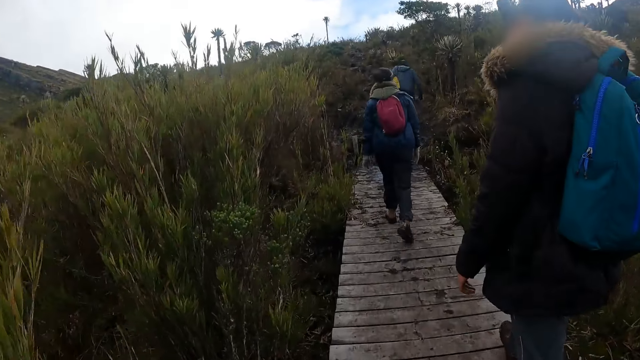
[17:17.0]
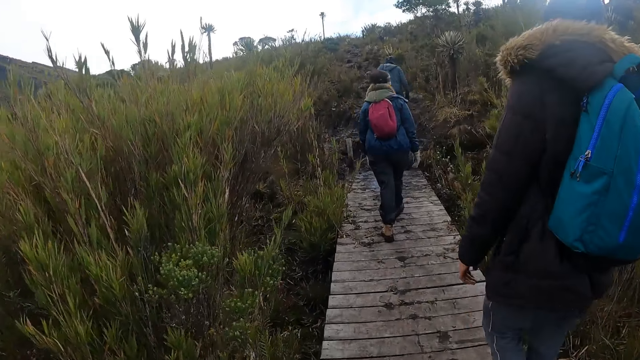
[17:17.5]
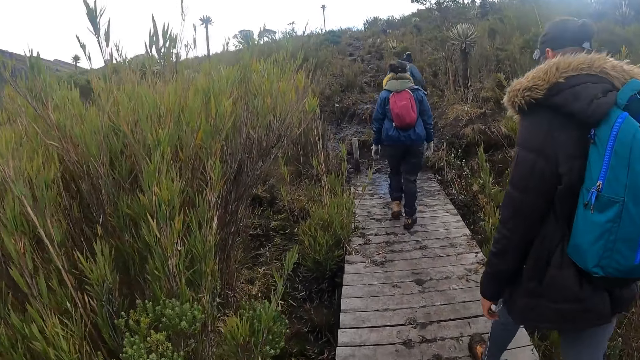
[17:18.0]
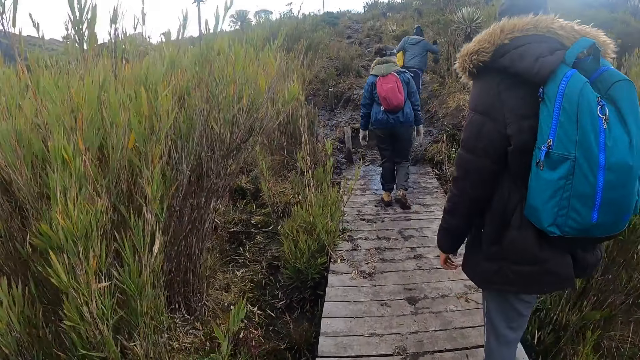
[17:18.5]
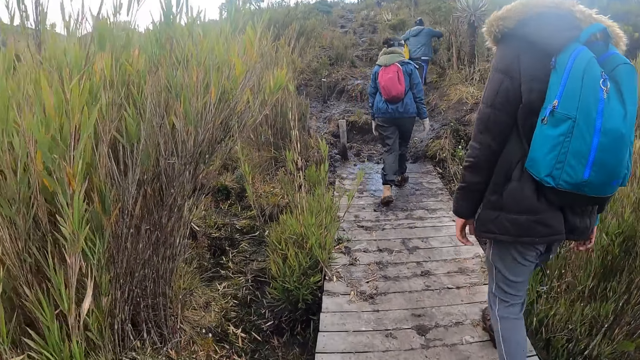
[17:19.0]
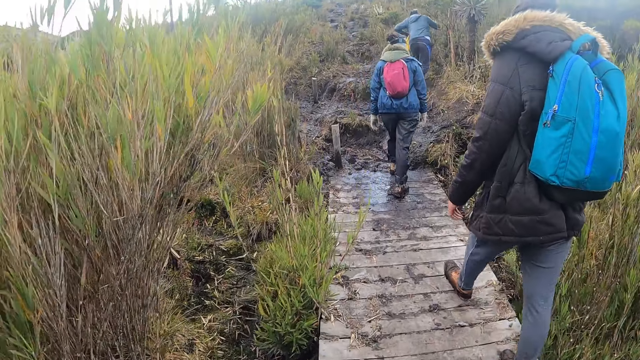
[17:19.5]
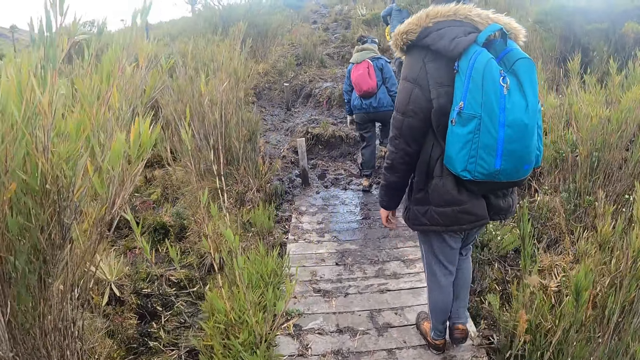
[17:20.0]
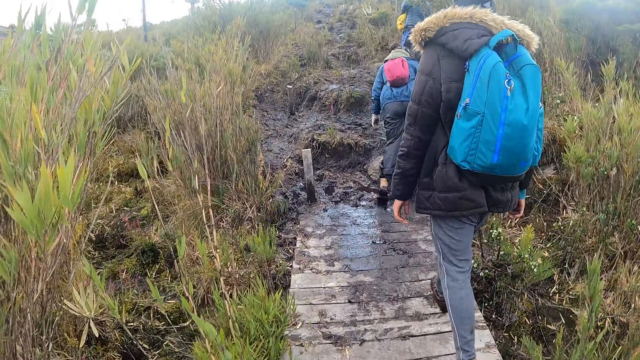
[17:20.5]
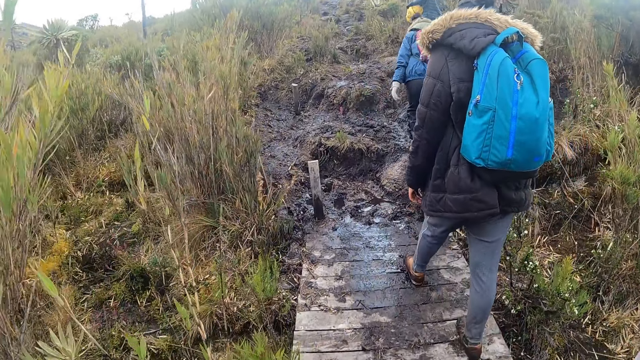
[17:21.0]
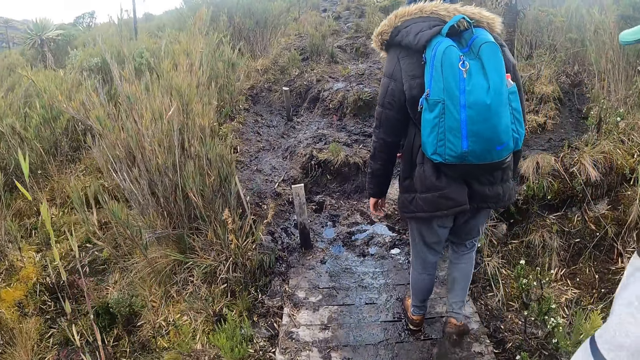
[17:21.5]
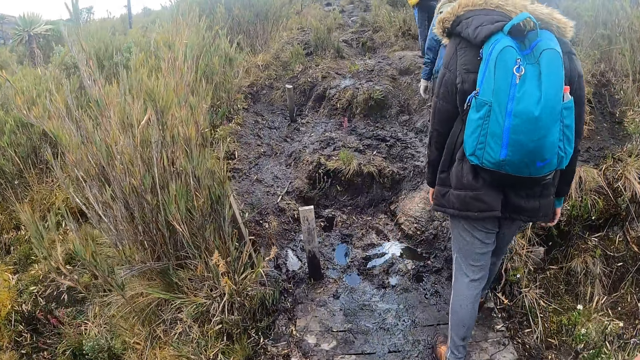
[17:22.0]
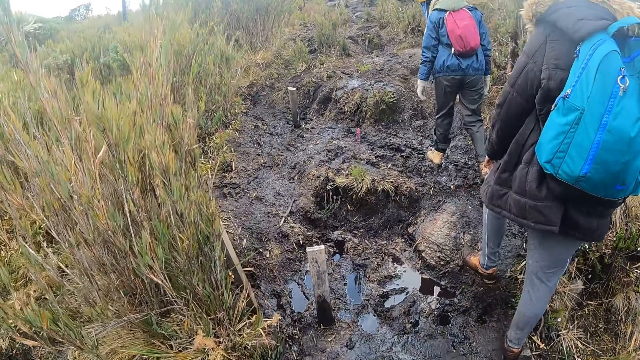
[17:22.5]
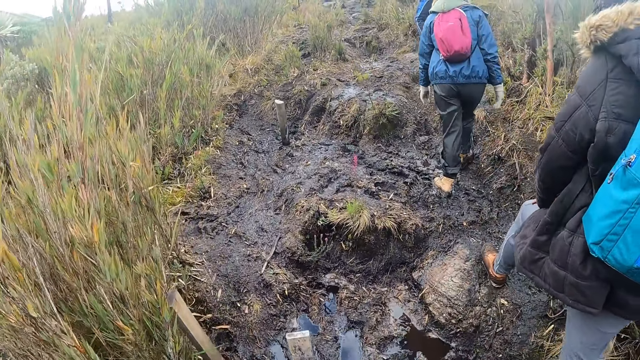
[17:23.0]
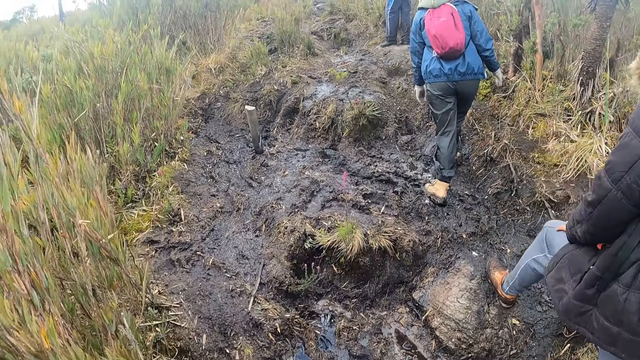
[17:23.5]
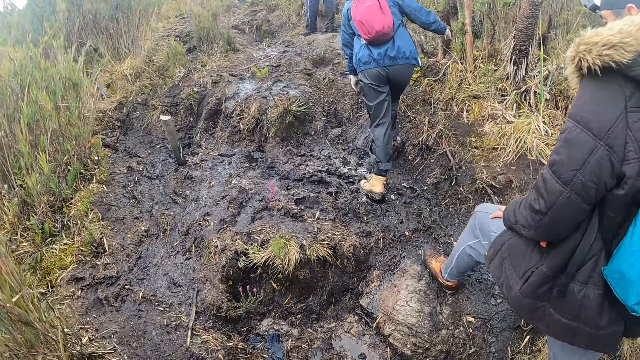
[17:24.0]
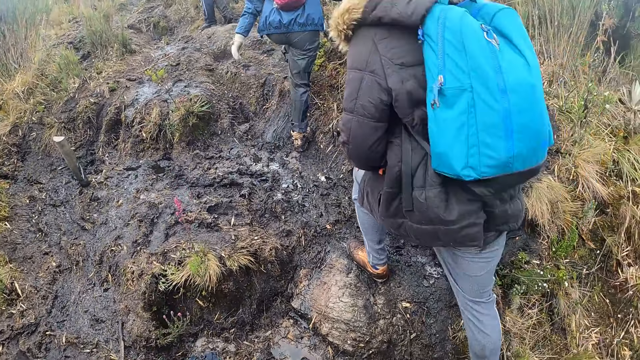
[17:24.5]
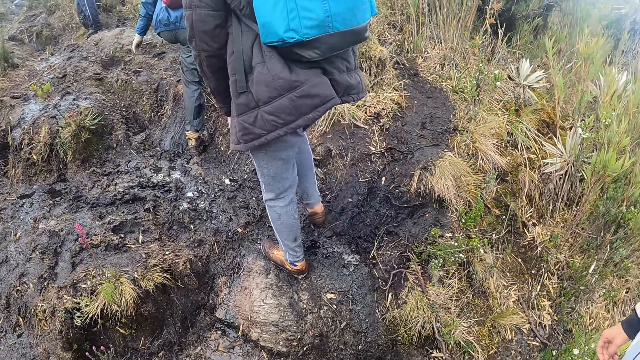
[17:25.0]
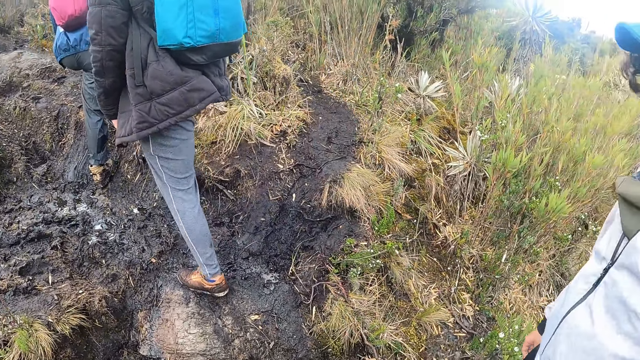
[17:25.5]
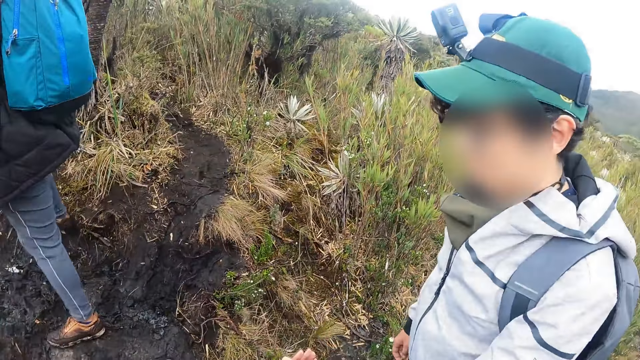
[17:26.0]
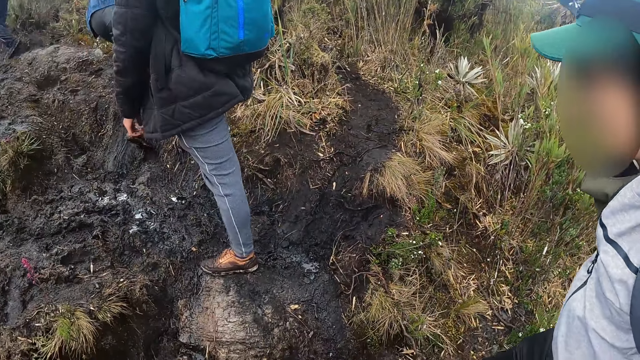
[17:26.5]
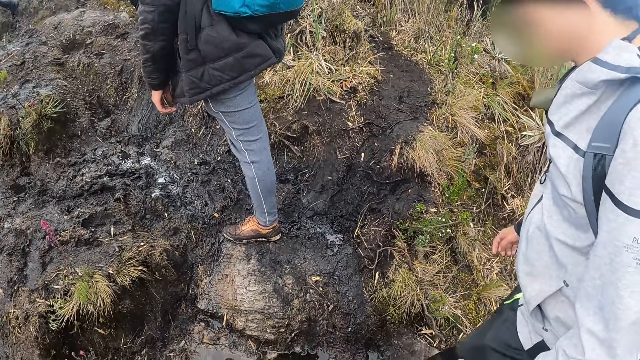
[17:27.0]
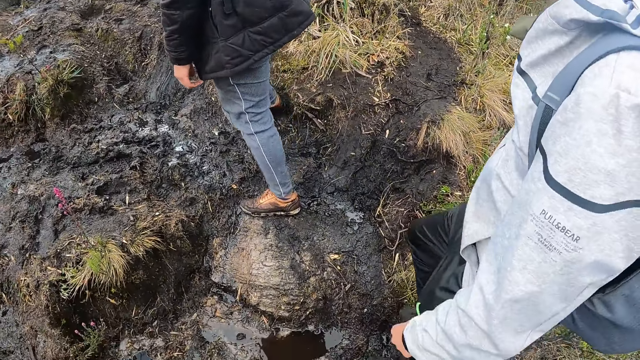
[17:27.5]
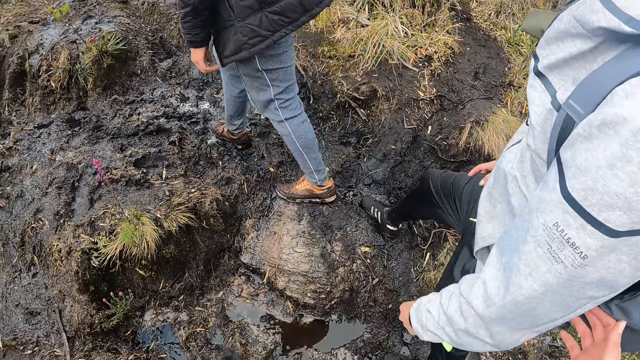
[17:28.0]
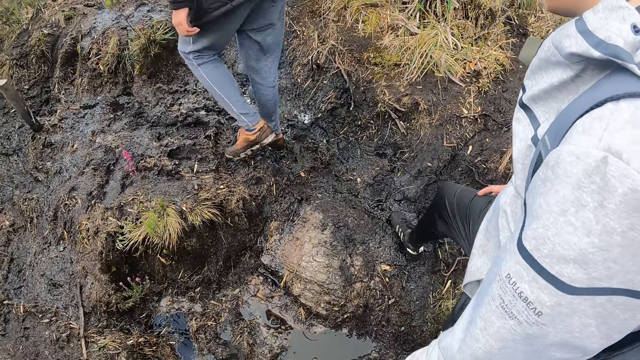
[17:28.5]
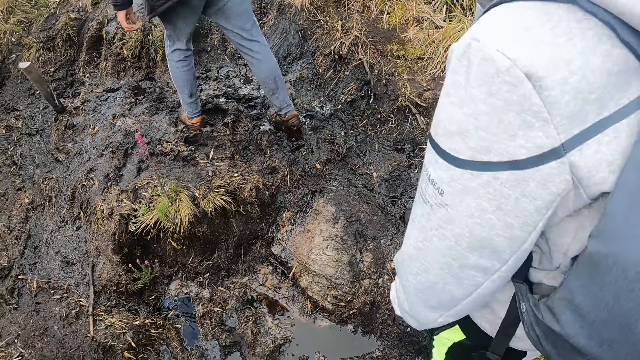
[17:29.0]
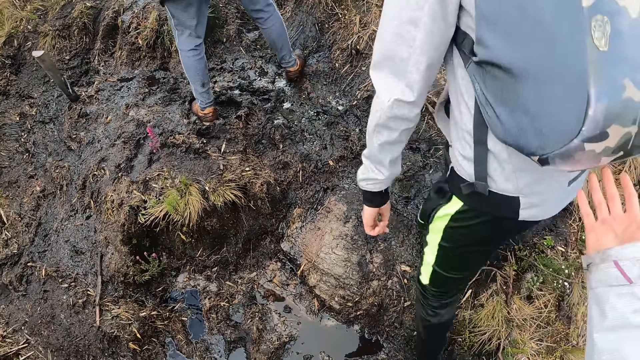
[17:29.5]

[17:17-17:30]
The woman walks from the walkway to the marshy ground. A man walks from the walkway to the marshy ground. The camera wearer walks through the shrubs. She converses with another man. The other man walks from the walkway to the marshy ground. The camera wearer touches the left hand of the other man with her right hand.

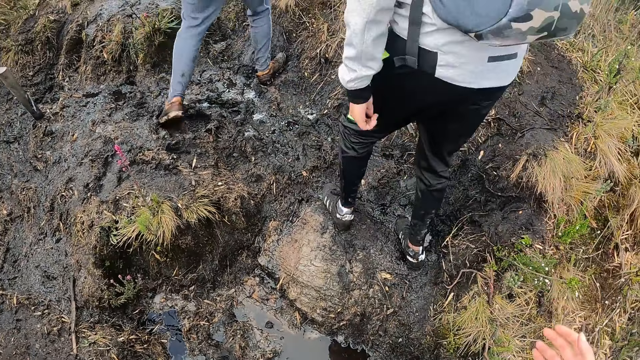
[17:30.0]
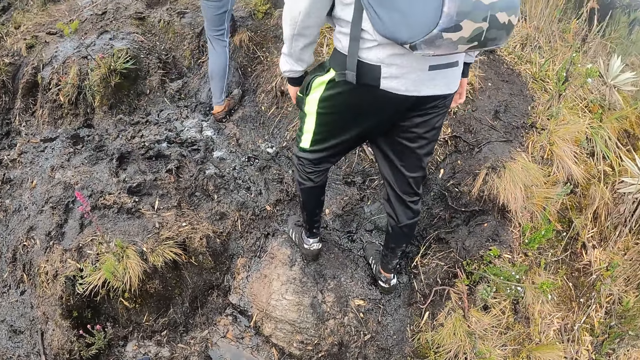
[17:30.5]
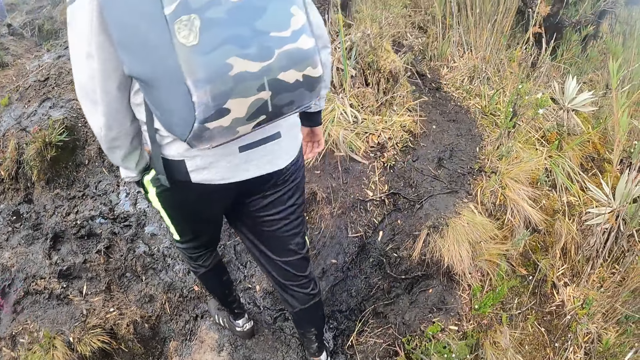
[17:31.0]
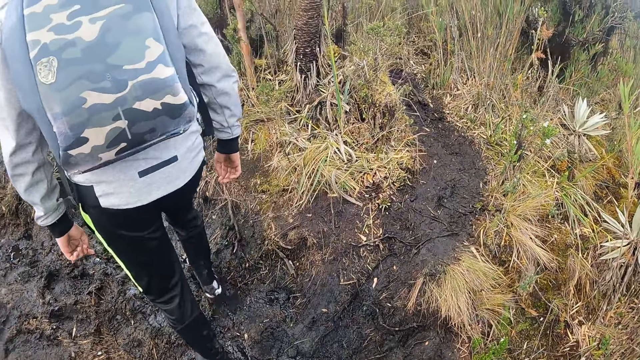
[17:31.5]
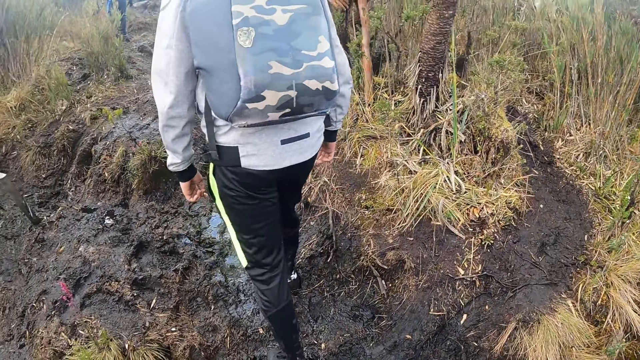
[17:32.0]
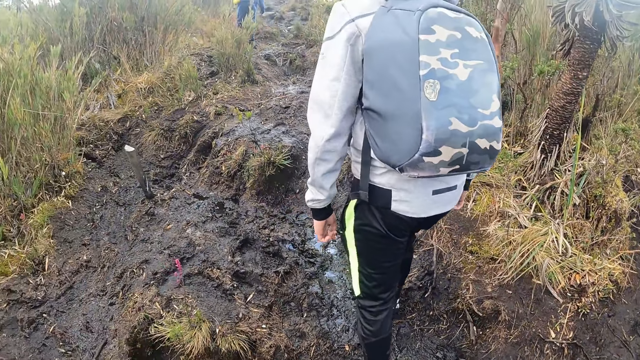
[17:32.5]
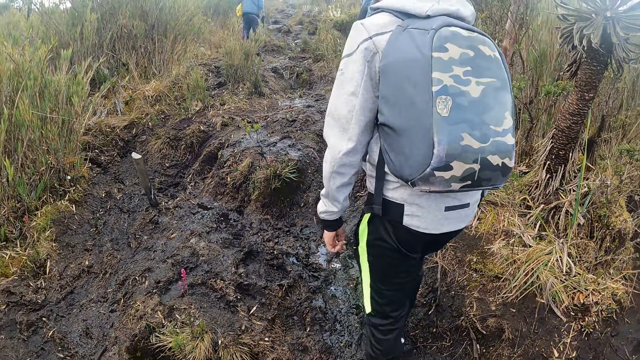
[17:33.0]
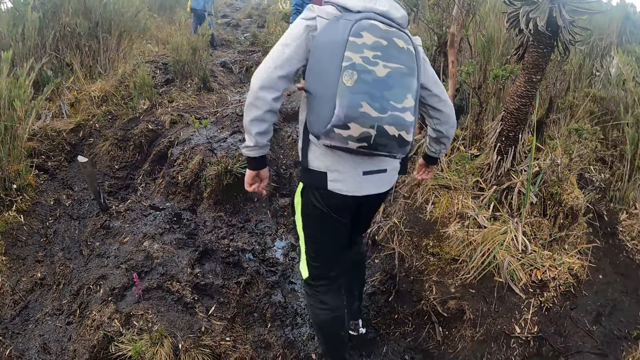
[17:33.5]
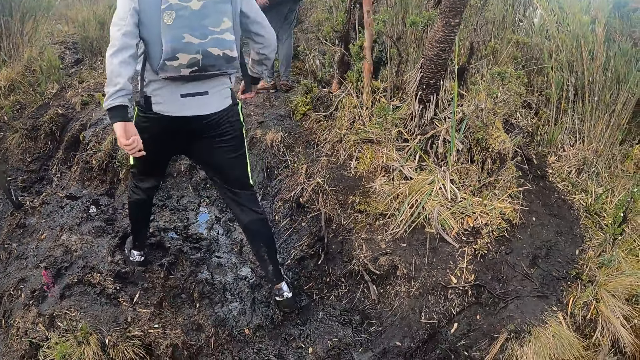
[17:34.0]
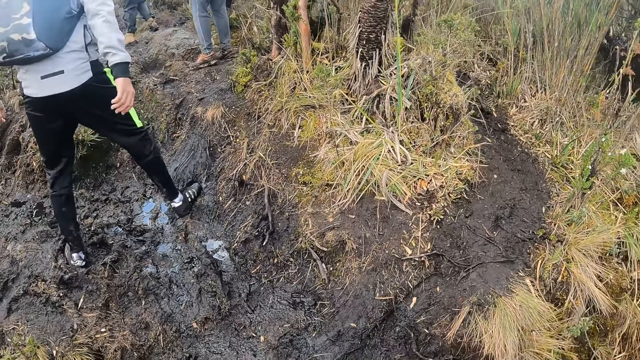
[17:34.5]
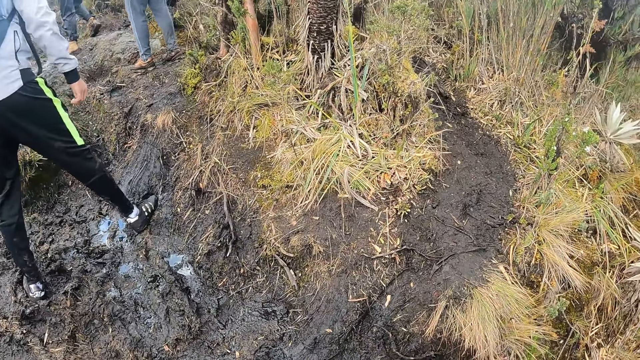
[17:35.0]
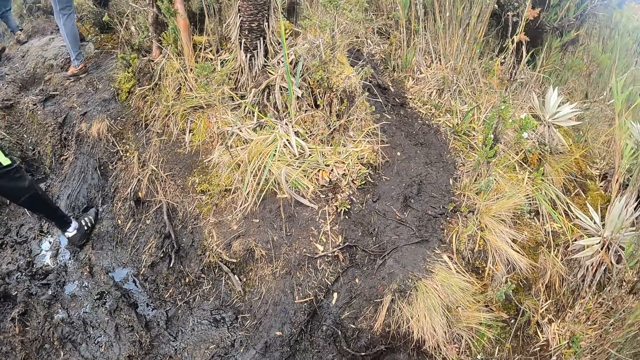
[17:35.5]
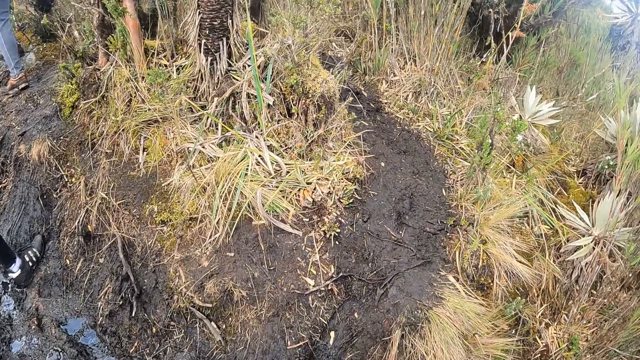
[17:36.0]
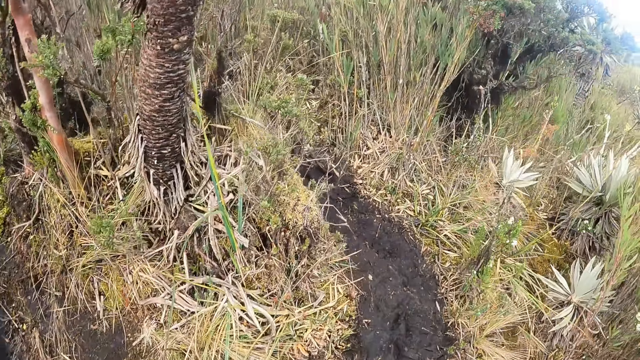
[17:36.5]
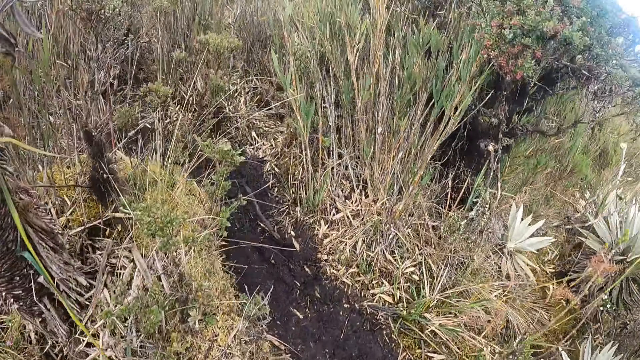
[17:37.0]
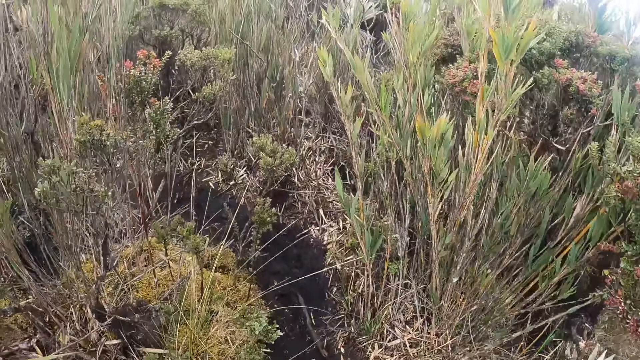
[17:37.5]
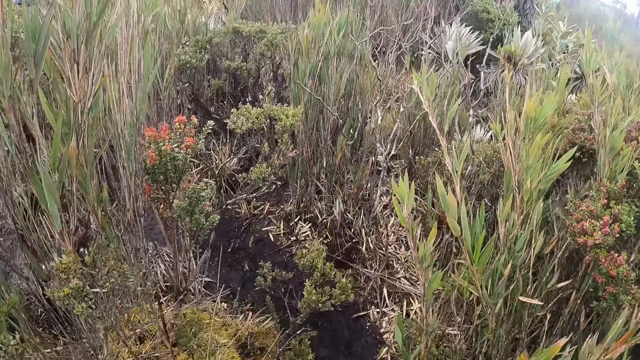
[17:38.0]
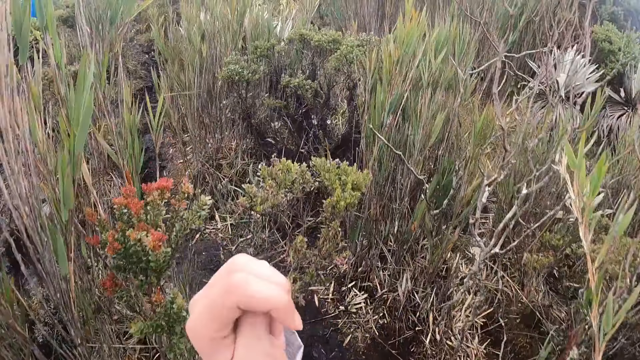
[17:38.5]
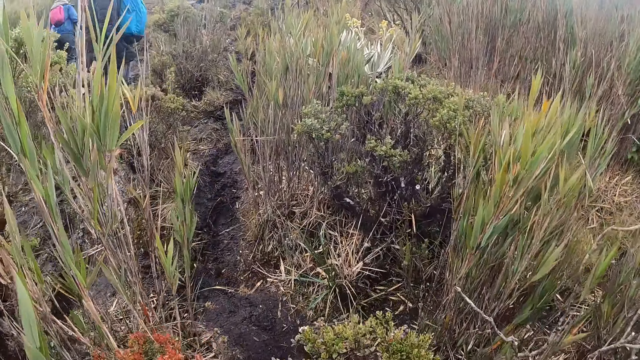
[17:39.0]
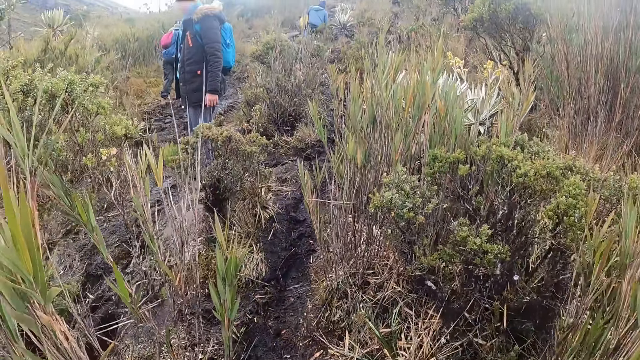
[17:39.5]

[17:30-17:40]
The camera wearer walks from the walkway to the marshy ground. They walk through the shrubs.
